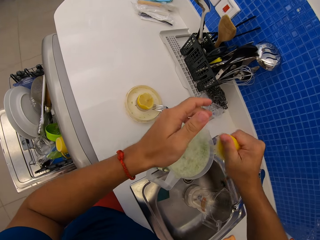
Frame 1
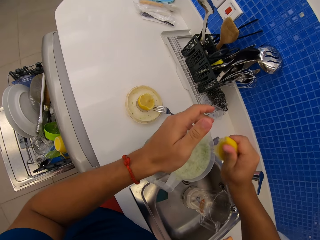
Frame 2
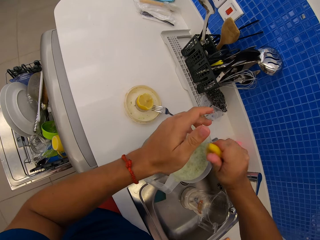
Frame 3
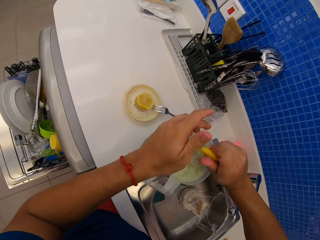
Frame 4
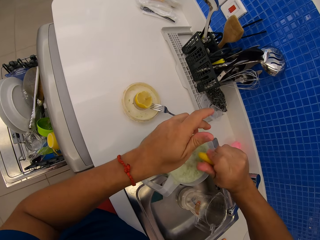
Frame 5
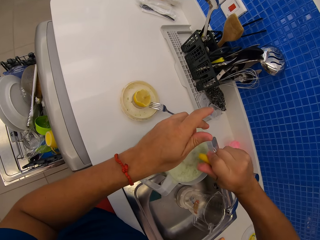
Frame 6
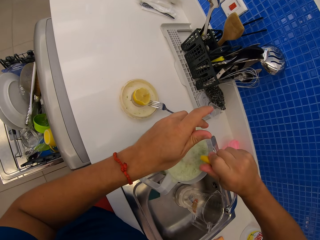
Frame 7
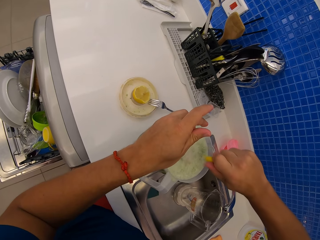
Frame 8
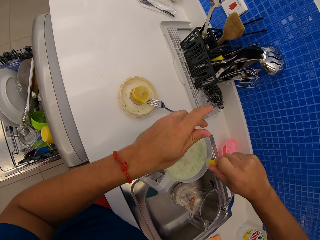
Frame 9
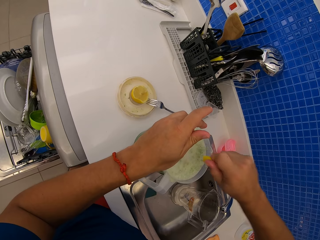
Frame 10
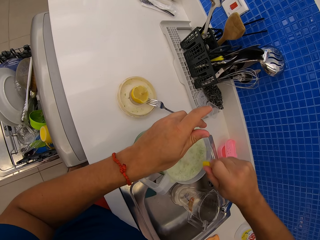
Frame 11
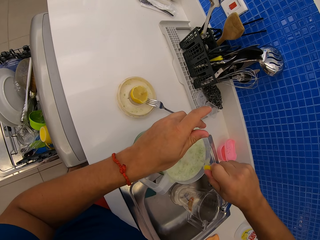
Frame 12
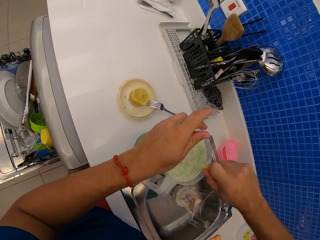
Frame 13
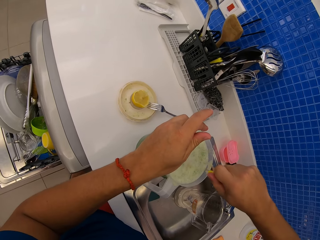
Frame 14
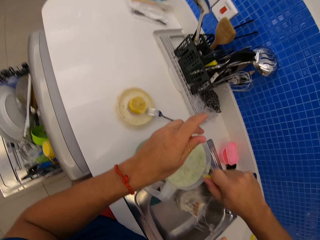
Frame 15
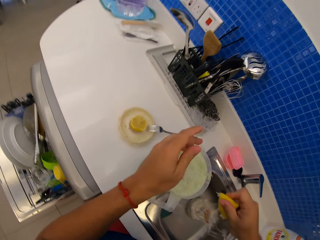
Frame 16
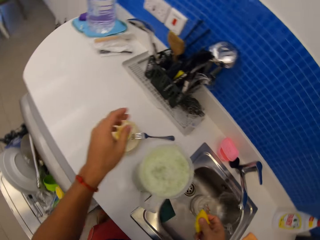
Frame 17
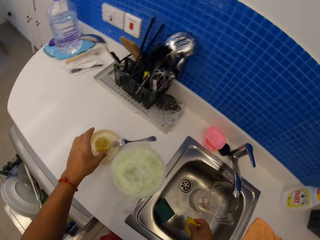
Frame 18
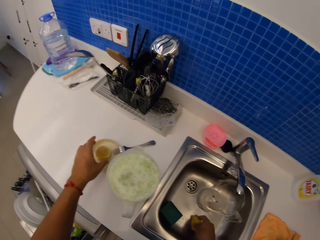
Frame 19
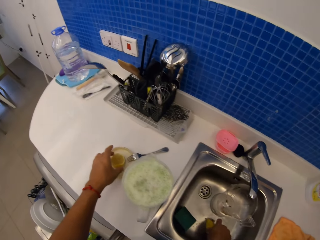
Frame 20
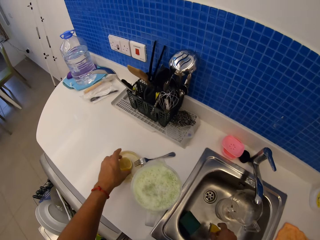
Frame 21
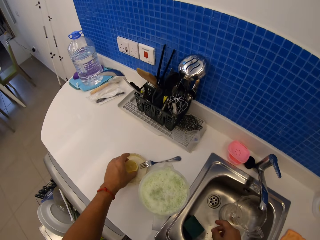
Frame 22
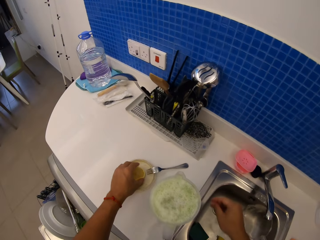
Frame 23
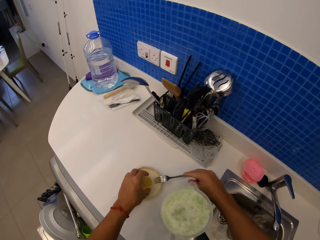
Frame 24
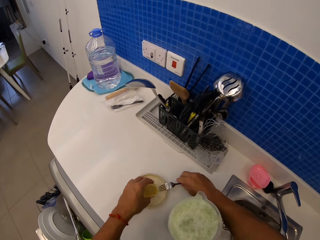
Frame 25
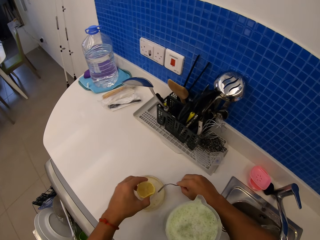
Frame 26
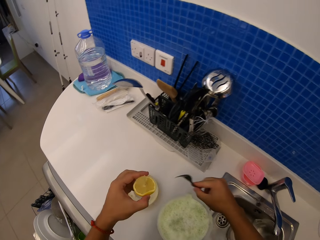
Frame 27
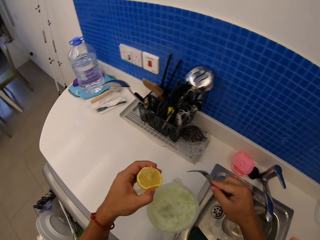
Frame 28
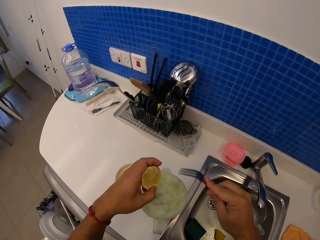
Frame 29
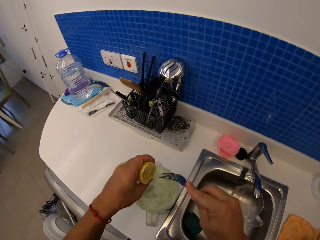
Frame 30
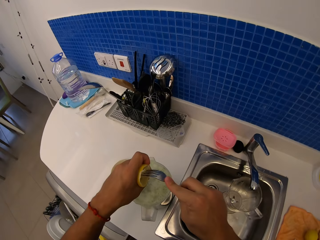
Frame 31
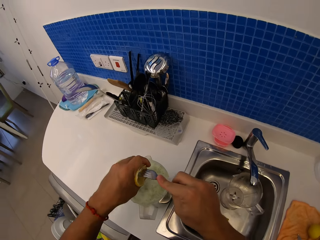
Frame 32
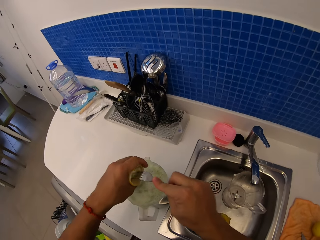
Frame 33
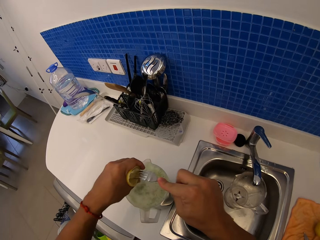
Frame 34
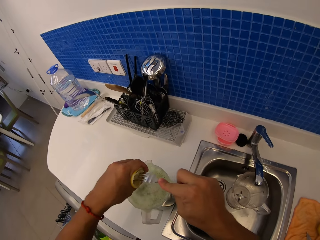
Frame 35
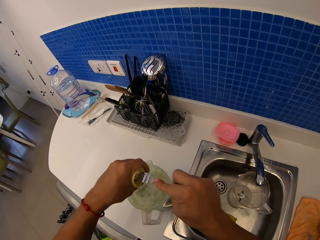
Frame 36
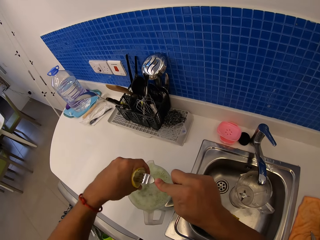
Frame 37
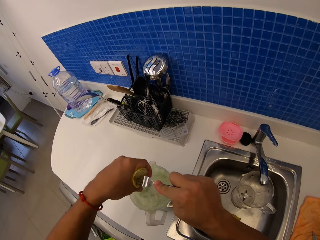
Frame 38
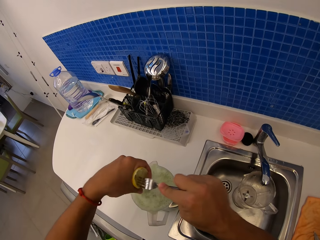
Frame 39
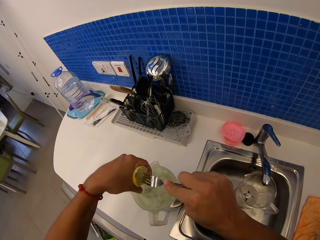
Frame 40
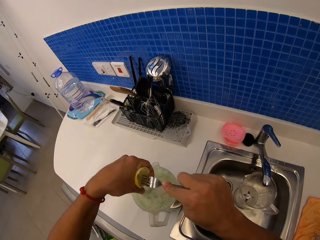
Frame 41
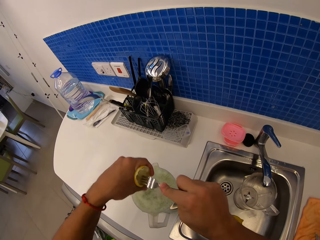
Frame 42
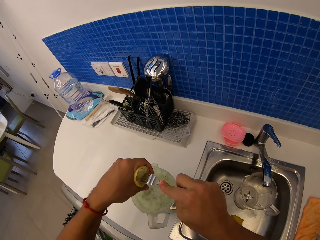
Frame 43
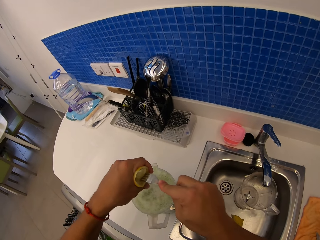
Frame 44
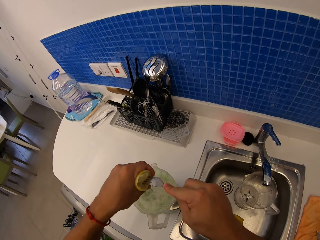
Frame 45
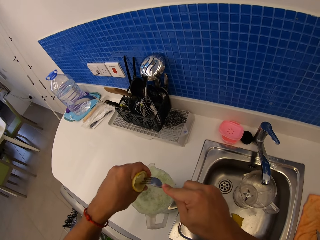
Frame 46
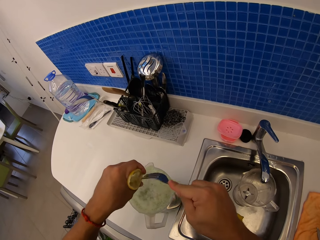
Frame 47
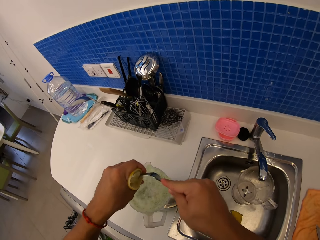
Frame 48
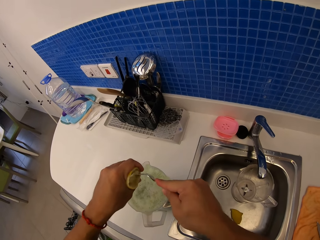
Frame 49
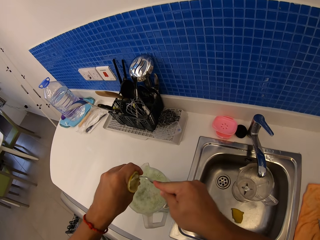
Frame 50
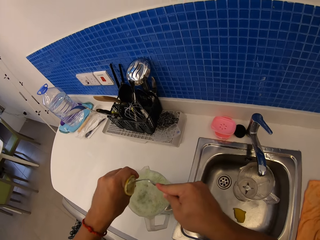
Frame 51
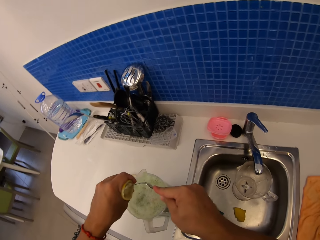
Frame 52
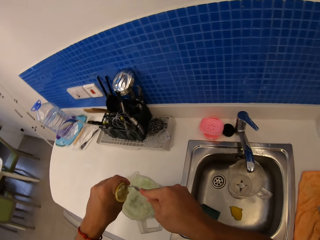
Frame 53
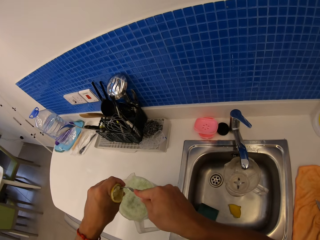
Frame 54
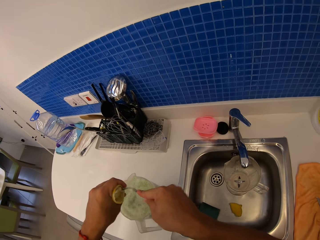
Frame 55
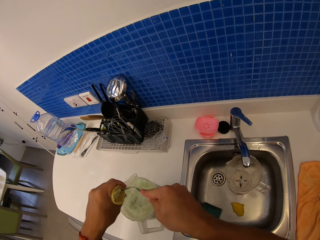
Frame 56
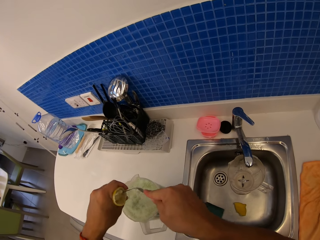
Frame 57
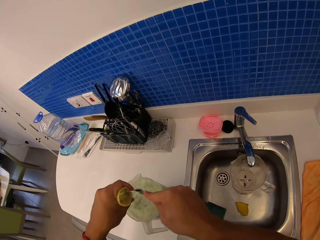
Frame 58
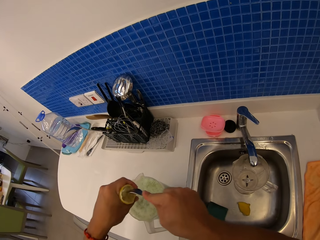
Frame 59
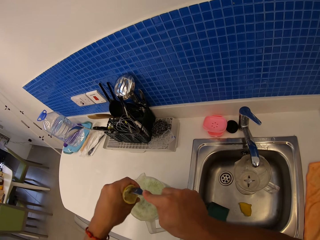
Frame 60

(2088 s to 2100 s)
The camera wearer picks up a piece of lemon on the countertop. They pick up a fork on the countertop. They put the lemon in the jug with something inside. They pierce the lemon with the fork.

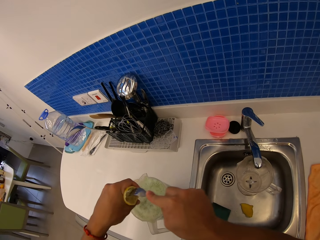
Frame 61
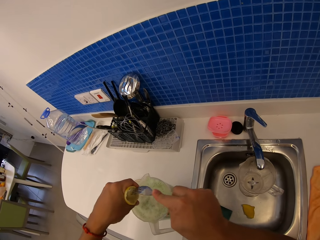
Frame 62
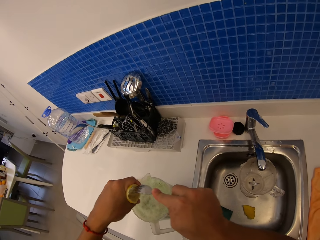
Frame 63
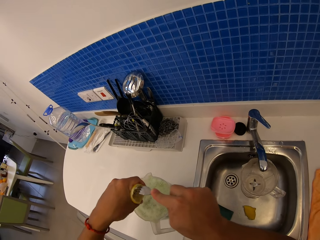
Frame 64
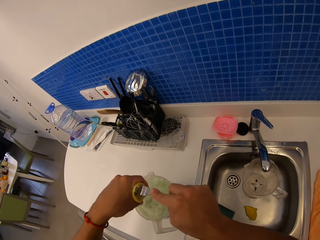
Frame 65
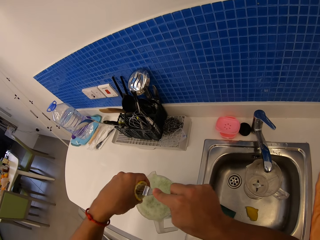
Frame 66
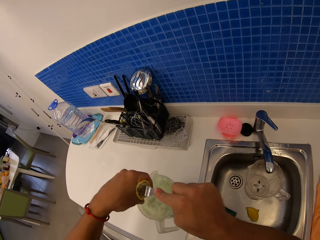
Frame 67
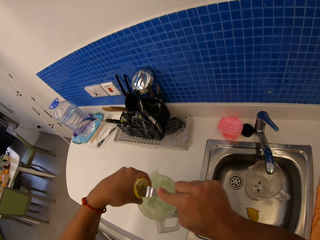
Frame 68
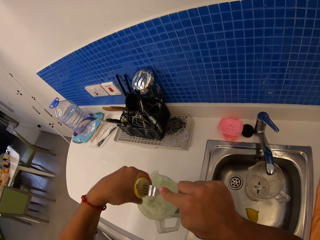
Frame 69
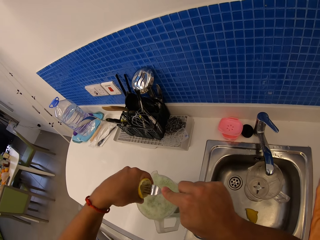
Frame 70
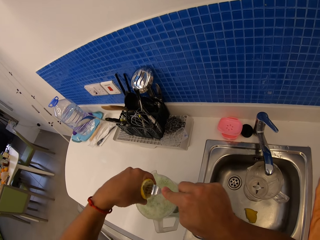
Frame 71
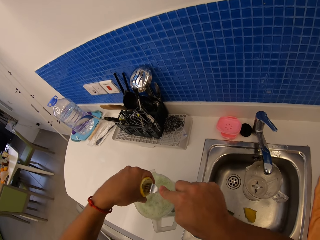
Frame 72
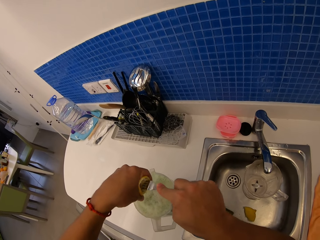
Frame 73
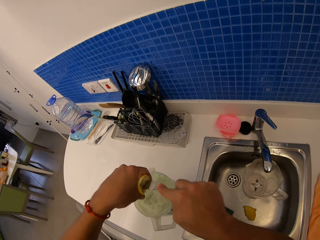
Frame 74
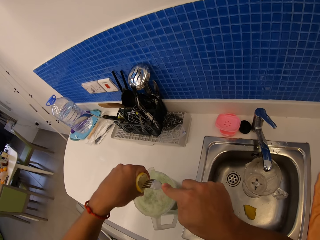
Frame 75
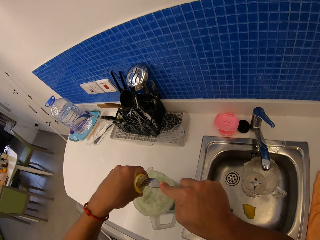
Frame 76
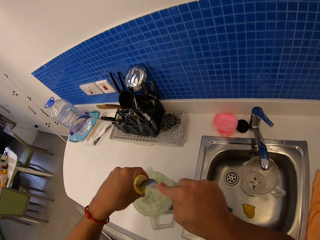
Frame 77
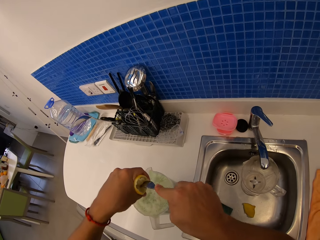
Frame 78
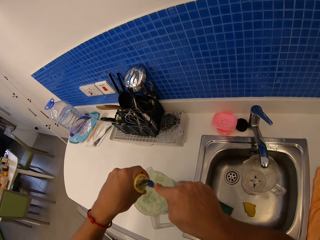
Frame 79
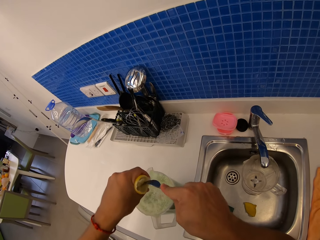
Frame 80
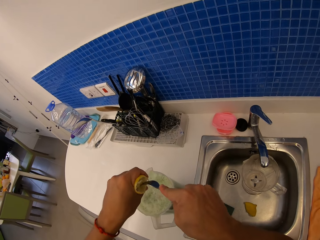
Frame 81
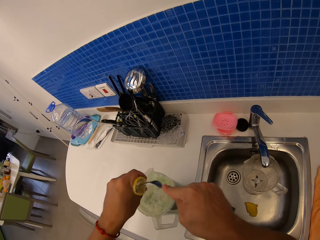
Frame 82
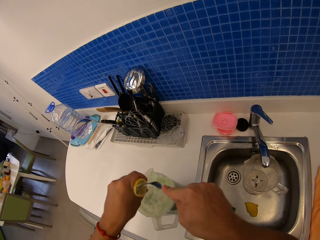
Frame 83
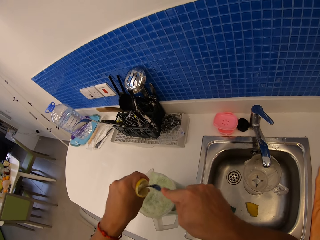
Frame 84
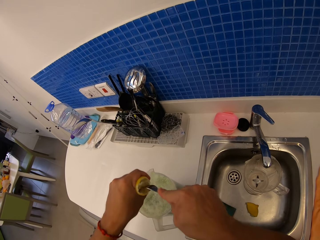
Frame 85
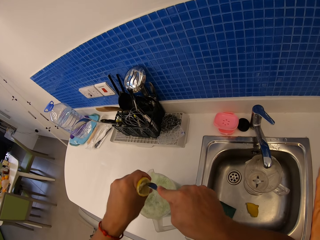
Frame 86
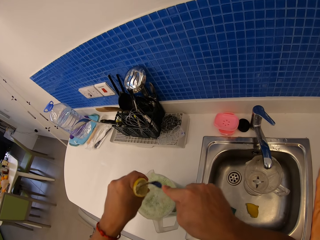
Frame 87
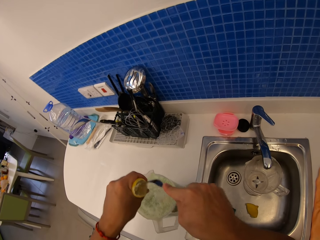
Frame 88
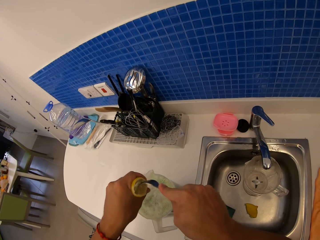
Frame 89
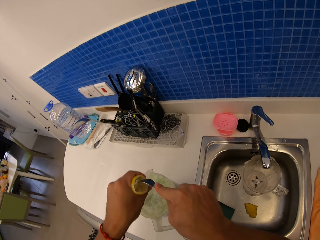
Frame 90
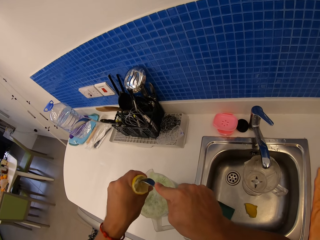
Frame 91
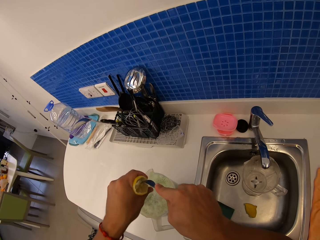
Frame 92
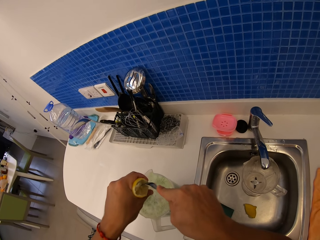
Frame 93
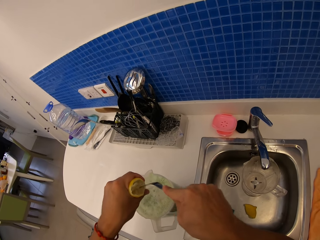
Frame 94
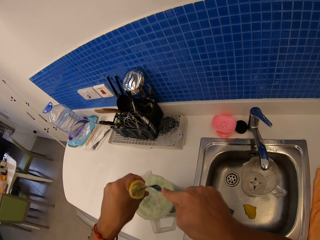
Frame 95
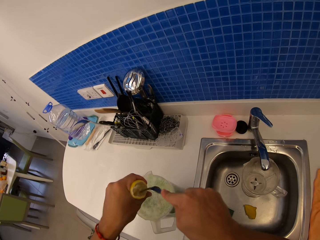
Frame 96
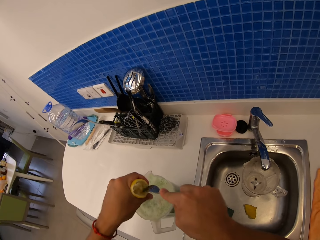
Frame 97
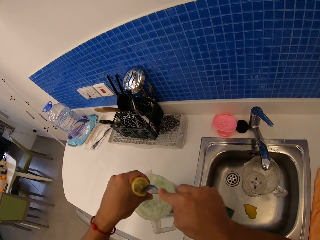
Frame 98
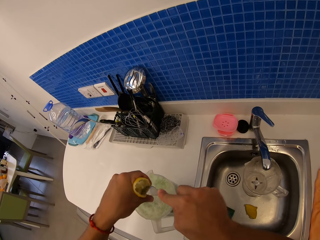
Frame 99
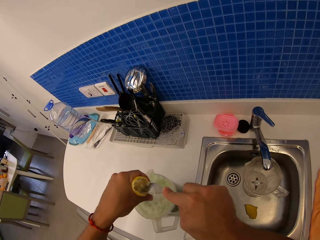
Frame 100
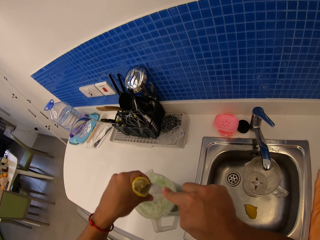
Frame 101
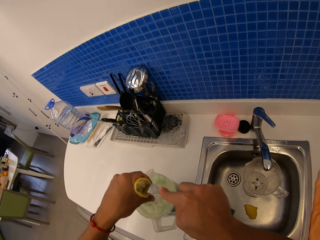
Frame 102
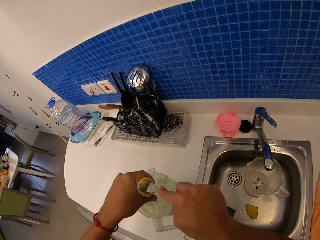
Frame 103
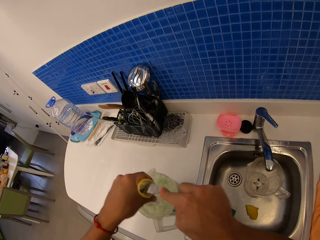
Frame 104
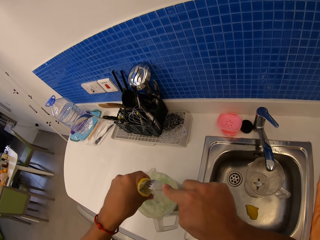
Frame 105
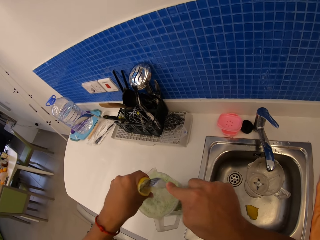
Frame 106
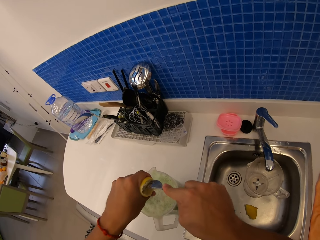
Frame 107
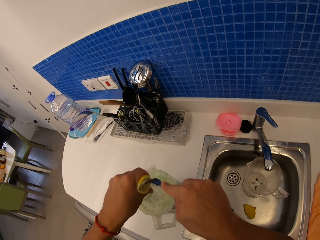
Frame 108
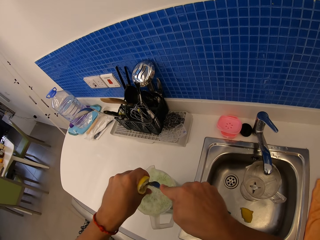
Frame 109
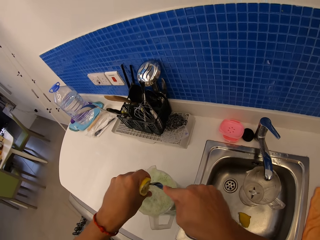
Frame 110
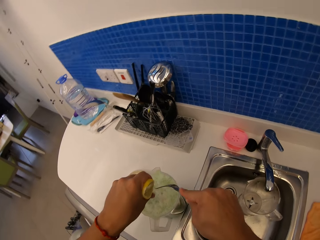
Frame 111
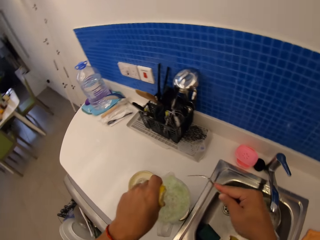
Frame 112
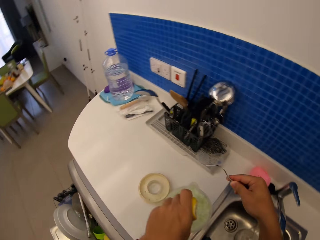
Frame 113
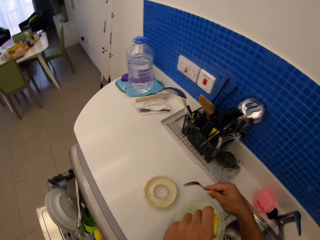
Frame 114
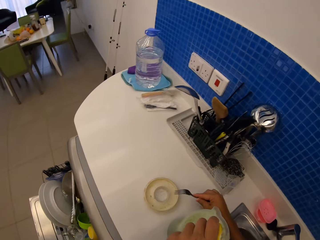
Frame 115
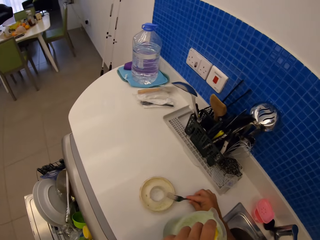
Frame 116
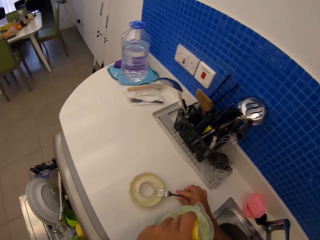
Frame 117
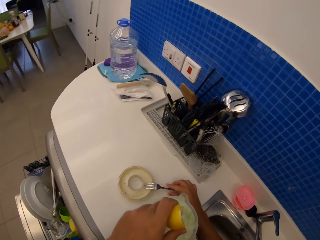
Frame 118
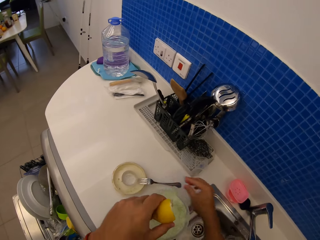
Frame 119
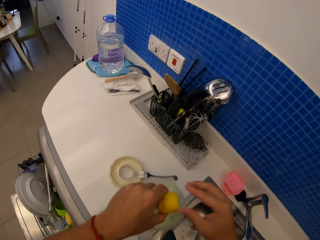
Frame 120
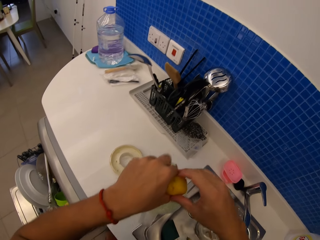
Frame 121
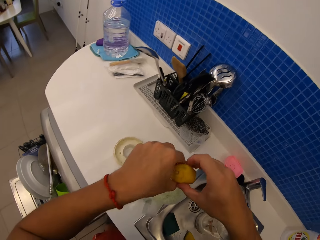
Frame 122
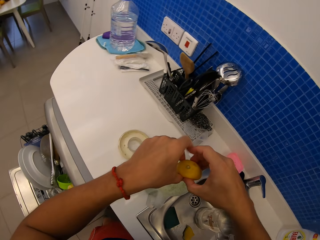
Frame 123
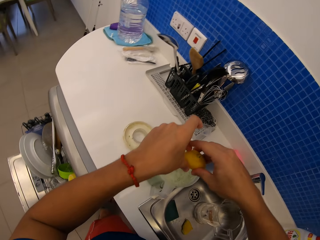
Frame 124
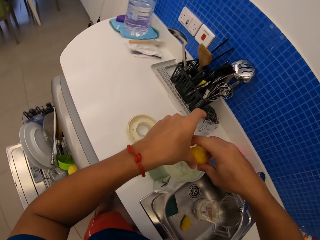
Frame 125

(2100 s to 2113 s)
The camera wearer pierces a lemon with a fork. She puts the fork on the countertop or a lid. She puts the lemon in the jug using her hands.
